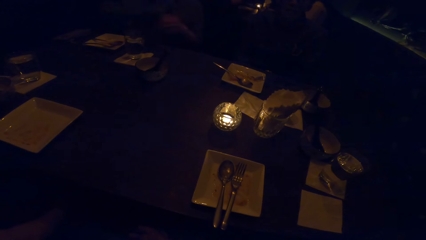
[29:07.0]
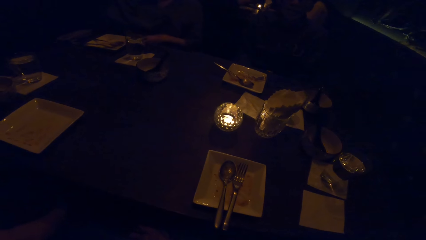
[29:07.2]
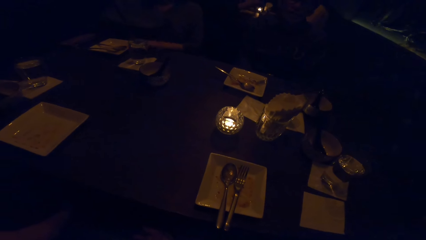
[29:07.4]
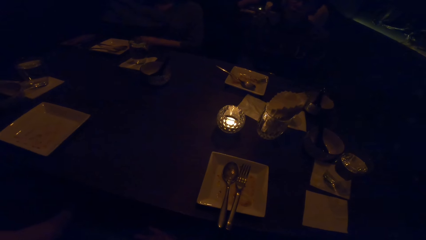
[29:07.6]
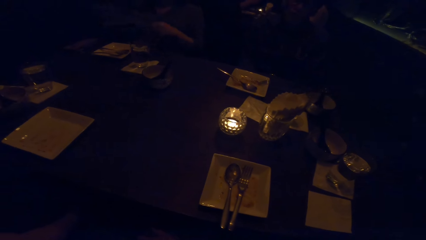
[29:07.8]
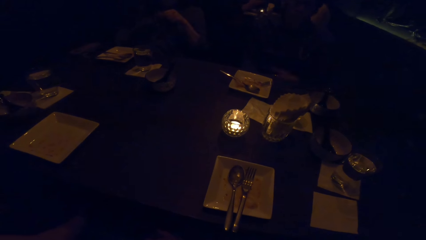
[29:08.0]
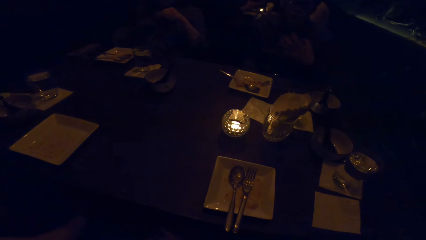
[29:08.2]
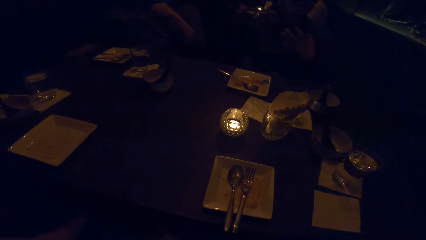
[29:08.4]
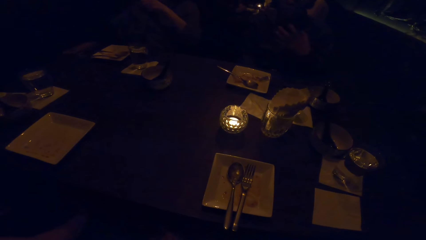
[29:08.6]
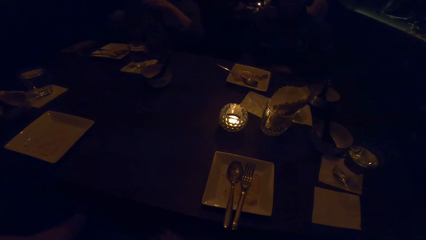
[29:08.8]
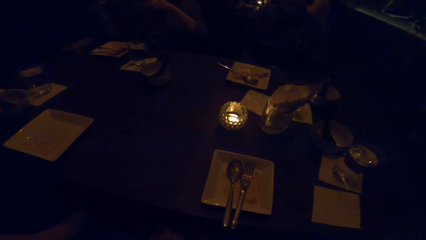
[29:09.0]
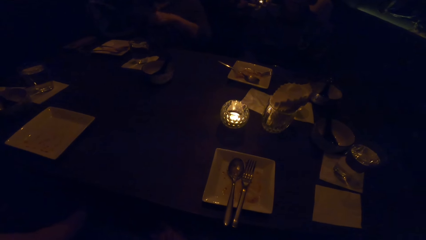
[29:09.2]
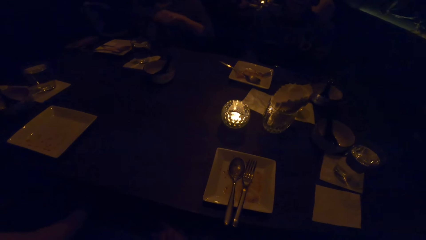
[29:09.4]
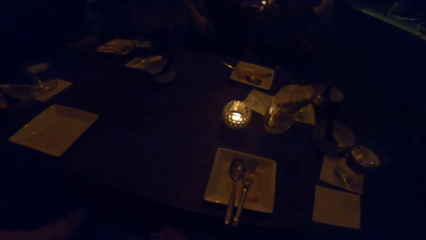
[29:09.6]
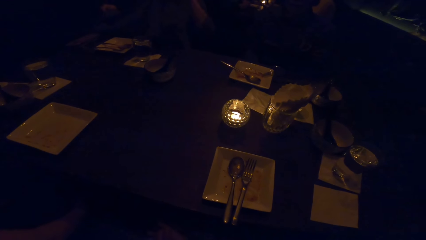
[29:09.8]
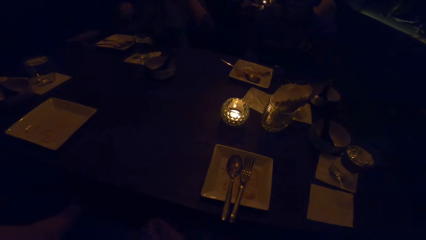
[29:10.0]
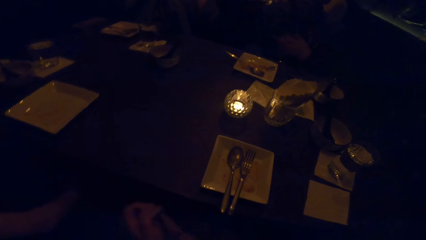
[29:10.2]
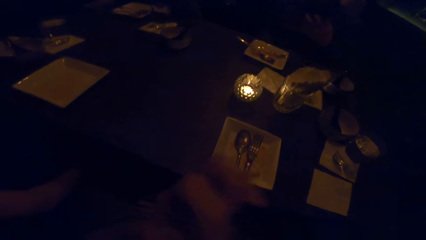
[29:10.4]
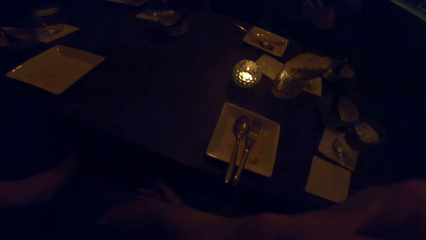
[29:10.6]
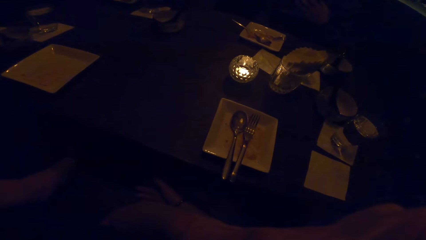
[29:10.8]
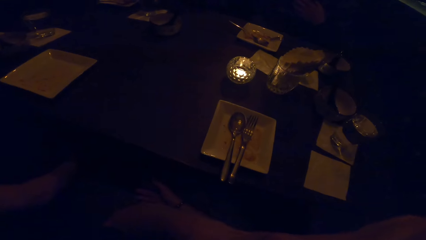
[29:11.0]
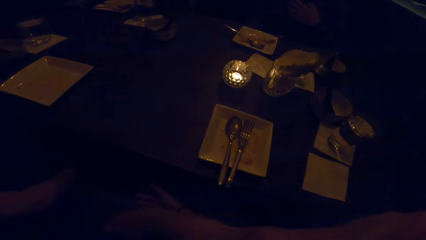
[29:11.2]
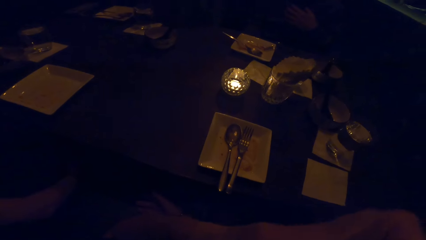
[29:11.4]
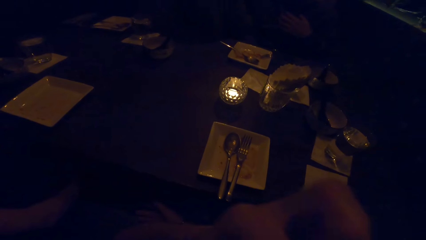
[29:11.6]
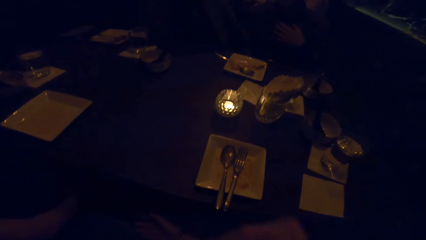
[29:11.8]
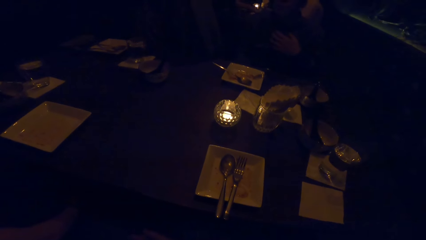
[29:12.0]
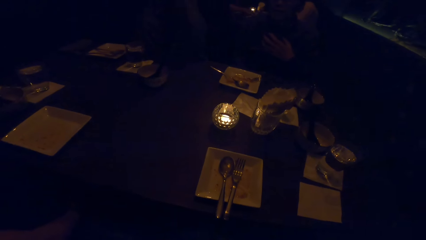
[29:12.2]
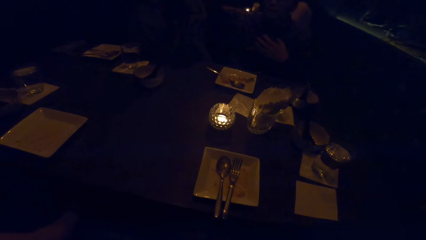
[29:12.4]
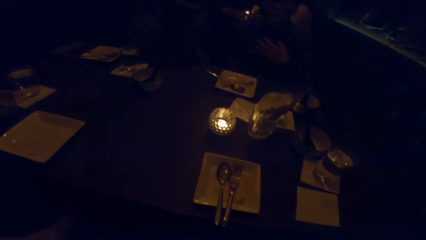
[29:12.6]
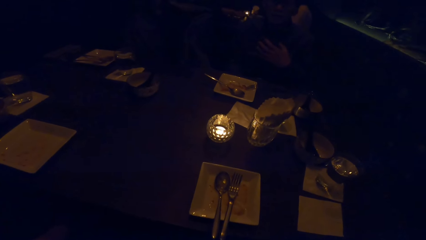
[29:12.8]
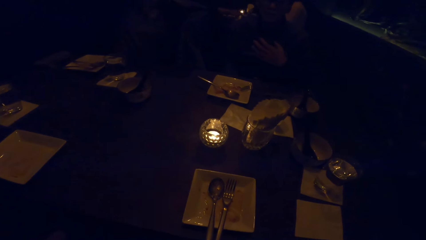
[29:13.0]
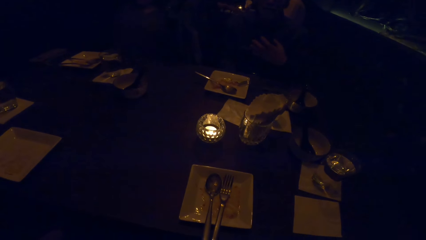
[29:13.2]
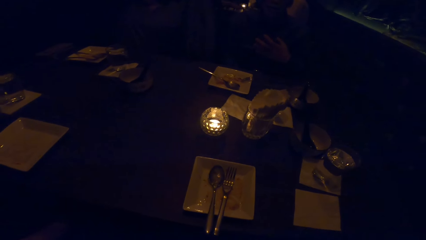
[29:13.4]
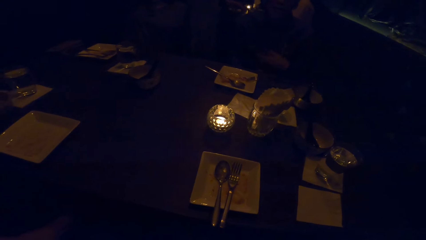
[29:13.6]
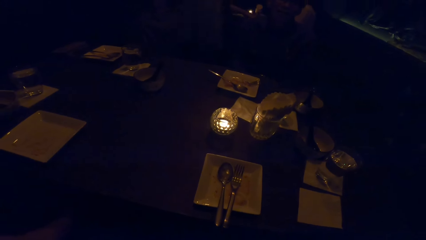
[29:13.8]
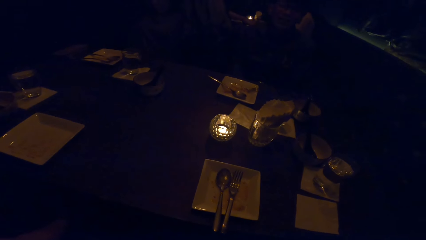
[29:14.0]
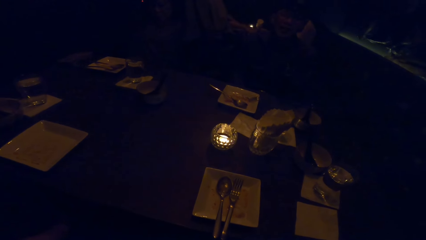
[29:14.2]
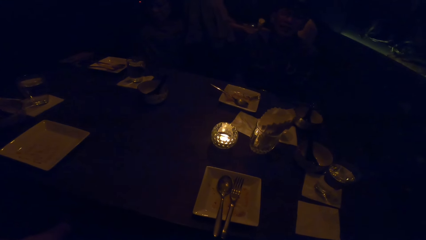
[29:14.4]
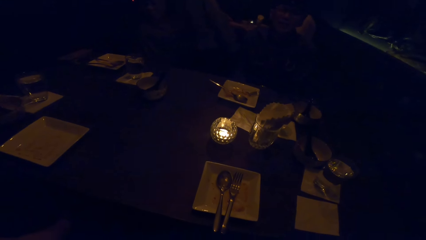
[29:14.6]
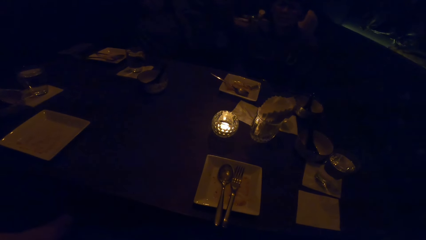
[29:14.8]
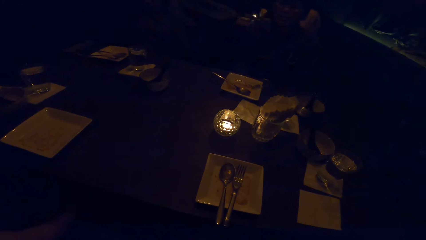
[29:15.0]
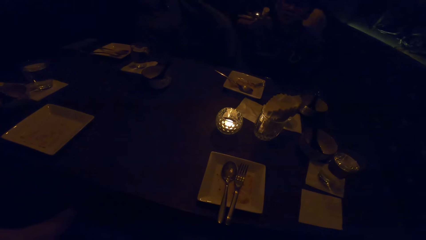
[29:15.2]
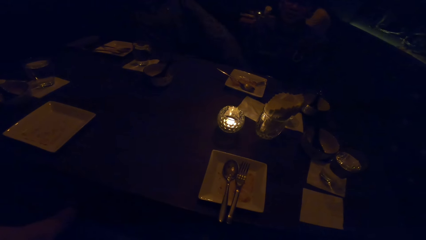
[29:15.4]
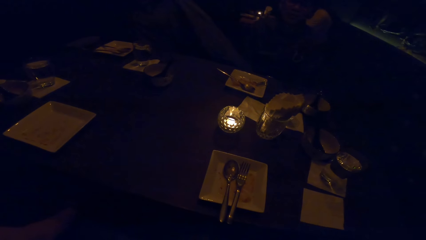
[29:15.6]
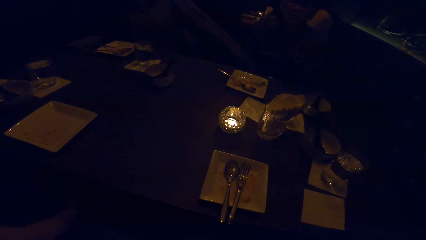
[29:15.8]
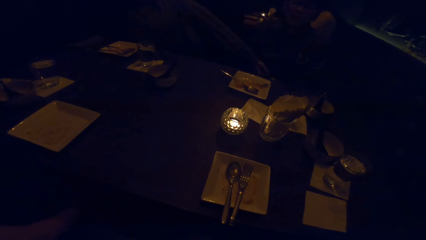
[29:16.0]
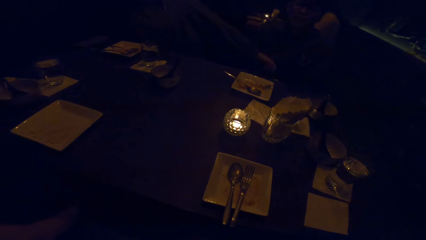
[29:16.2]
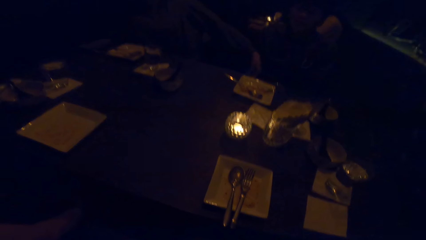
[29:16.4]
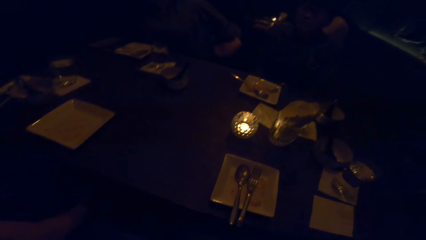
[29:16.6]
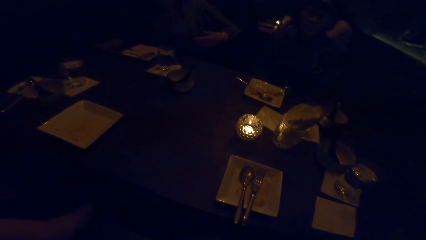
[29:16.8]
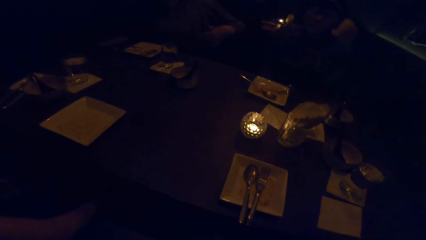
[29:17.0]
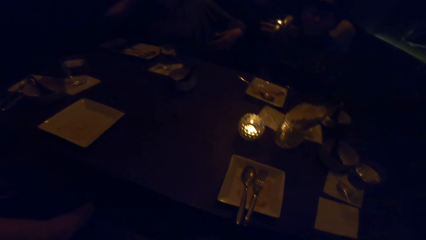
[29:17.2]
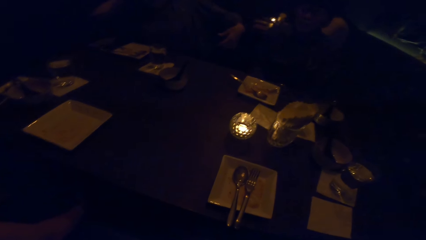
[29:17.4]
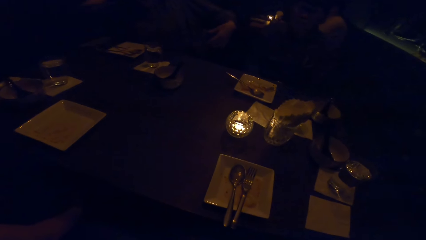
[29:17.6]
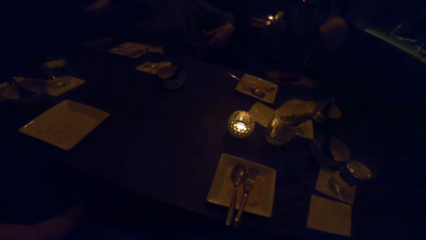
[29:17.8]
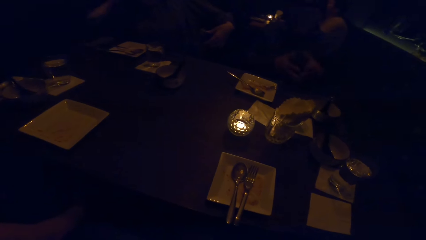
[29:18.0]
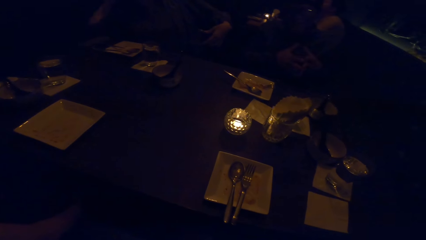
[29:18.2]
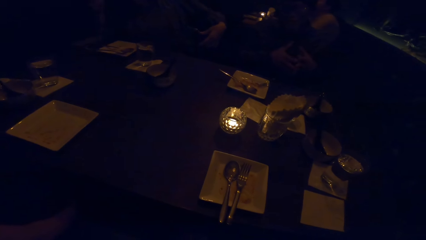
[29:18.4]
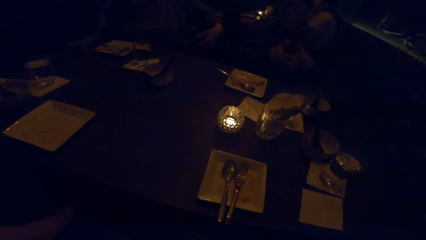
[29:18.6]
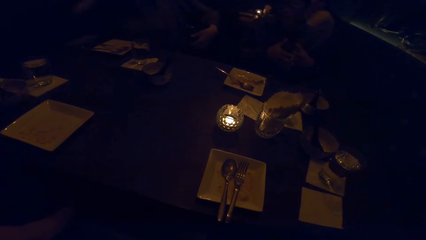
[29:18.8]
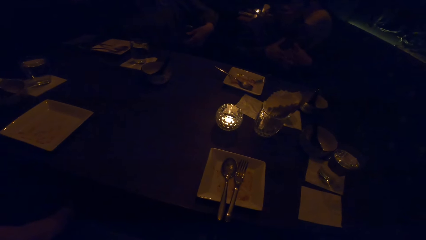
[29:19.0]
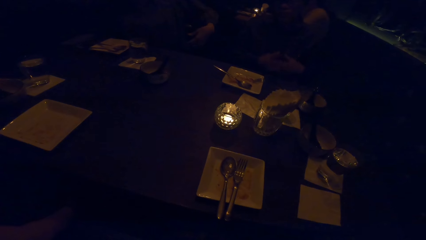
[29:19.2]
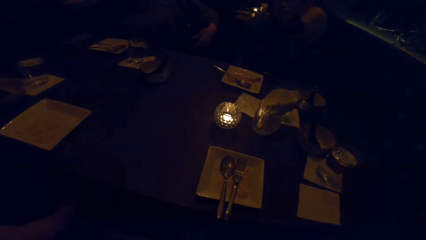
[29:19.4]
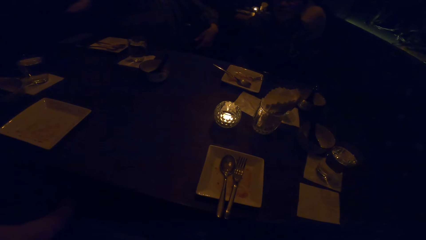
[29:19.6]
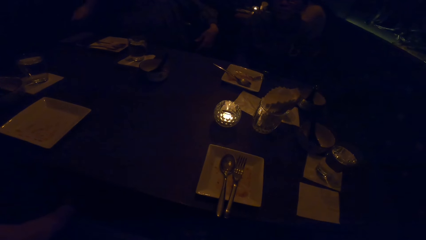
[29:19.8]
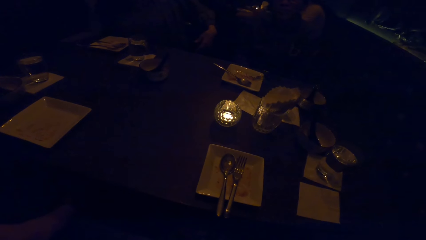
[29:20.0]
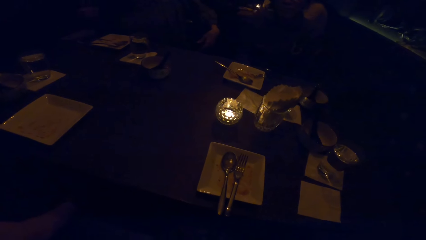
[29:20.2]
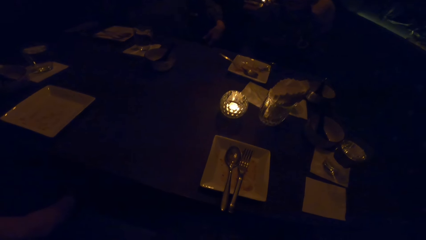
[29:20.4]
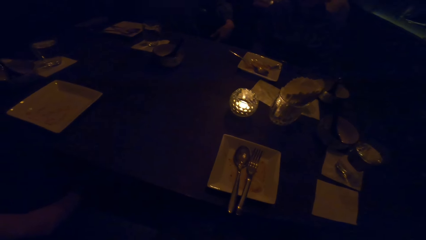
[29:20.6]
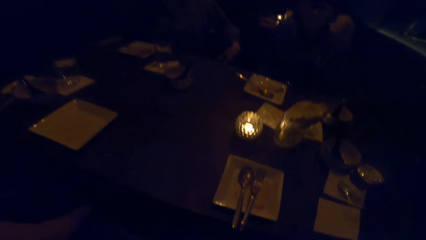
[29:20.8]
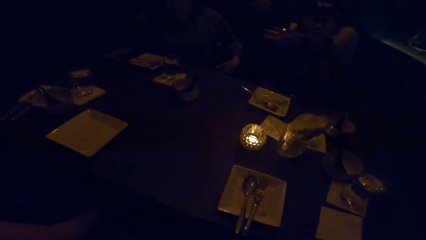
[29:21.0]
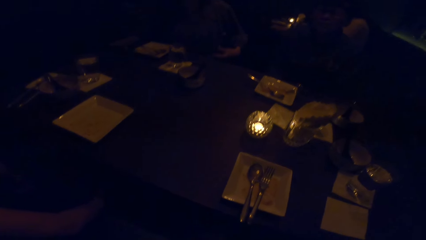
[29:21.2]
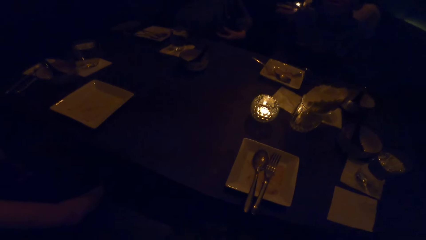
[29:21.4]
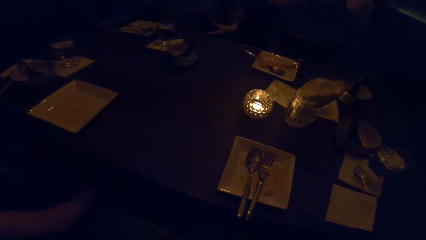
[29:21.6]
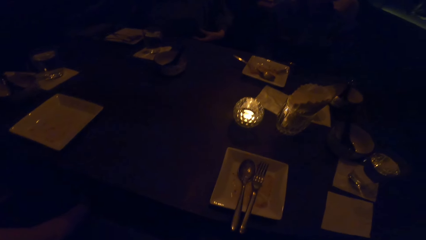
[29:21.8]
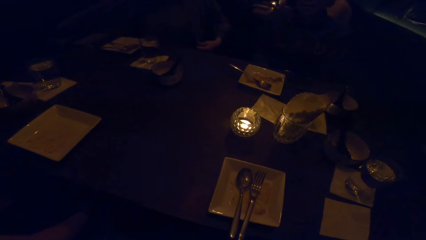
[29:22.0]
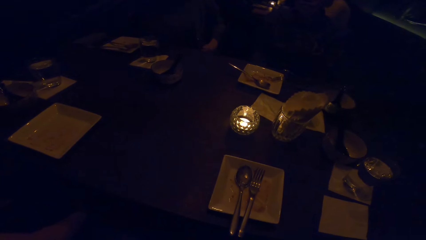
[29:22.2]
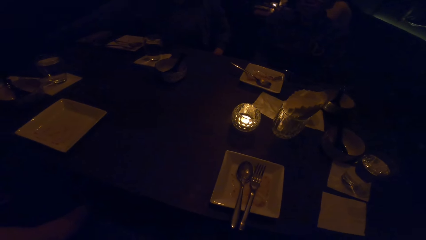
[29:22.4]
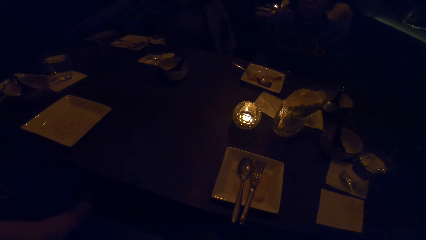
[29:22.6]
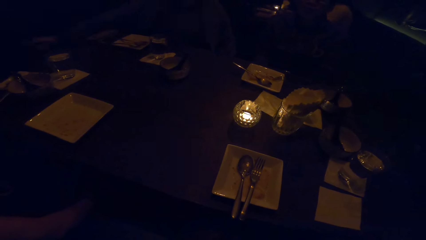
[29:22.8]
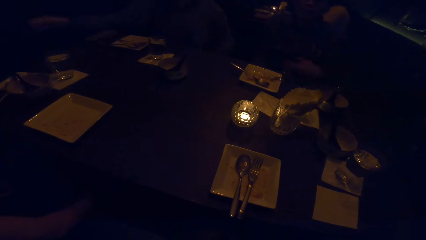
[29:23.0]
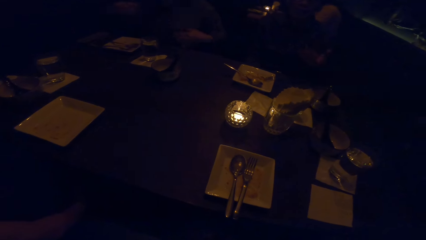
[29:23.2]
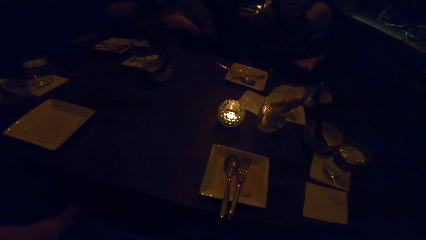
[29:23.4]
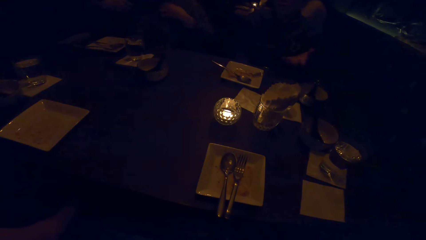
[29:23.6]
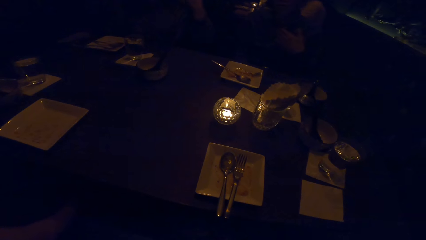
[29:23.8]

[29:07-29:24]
The camera wearer interacts with a man. A person flaps the hand and puts the hand down. Another person flaps the hand and puts the hand down. A third person puts on the cloth.
